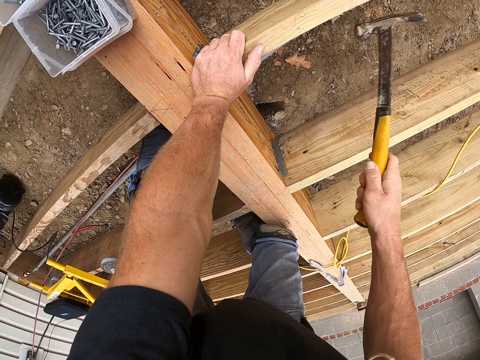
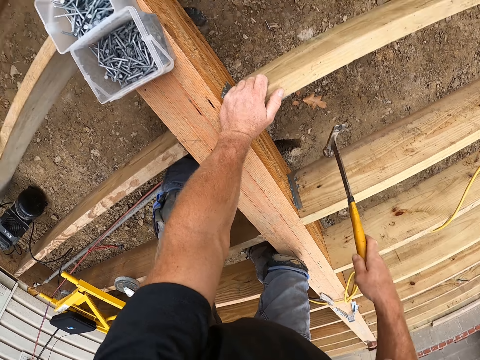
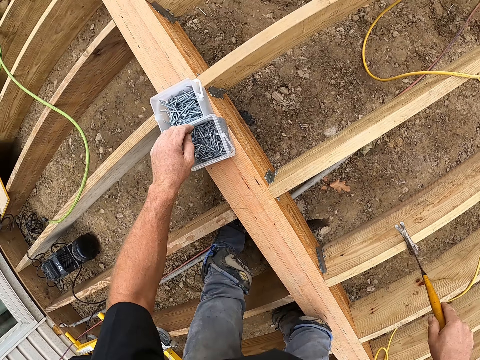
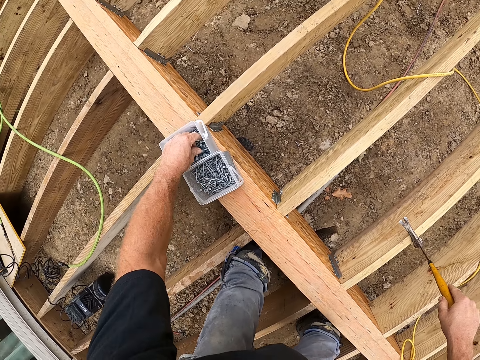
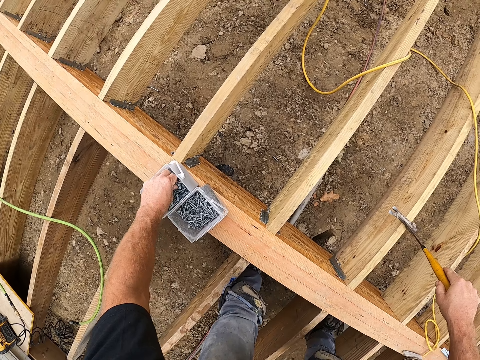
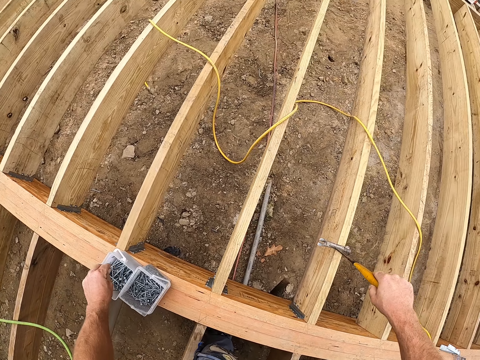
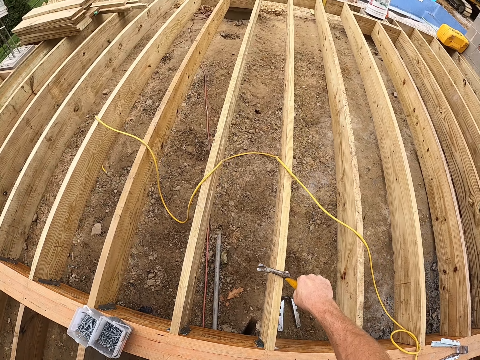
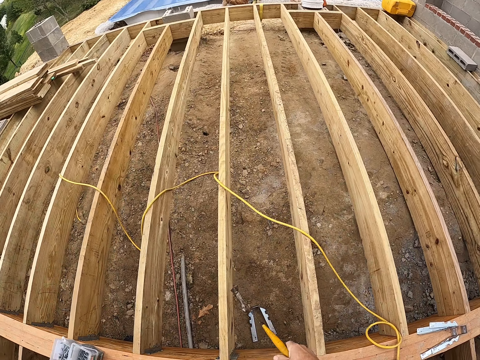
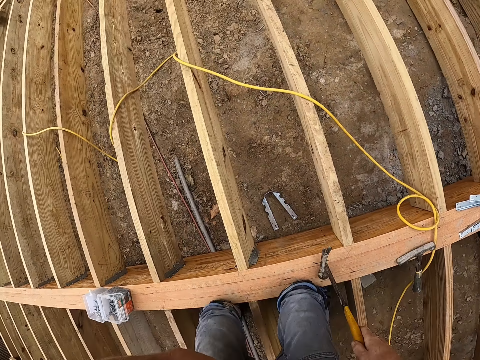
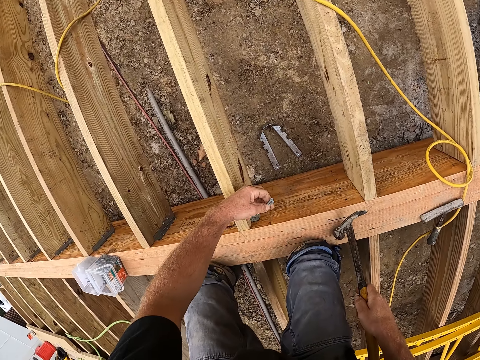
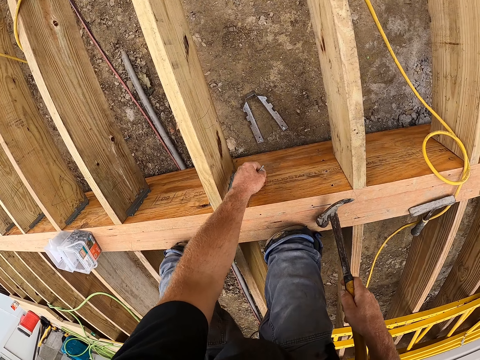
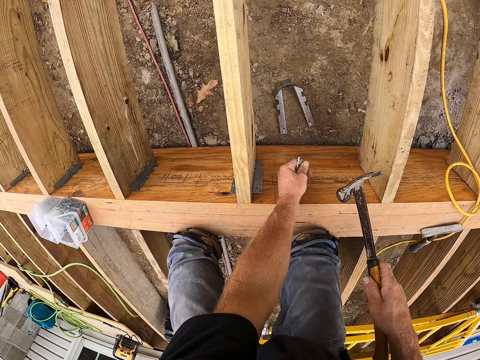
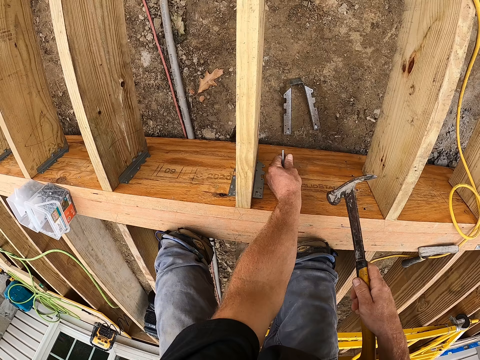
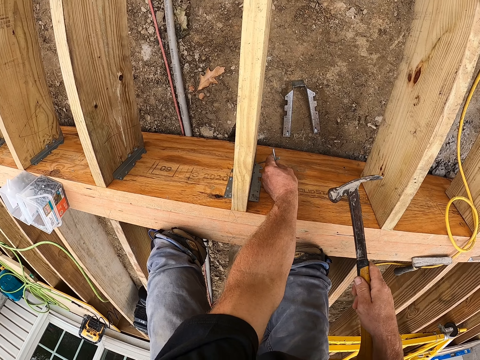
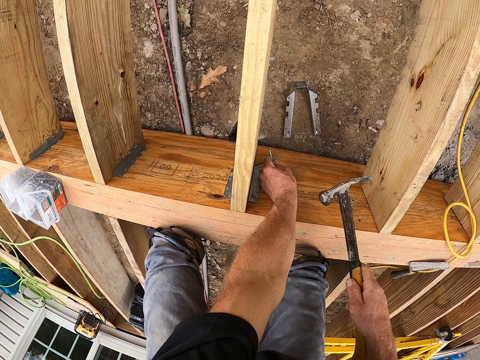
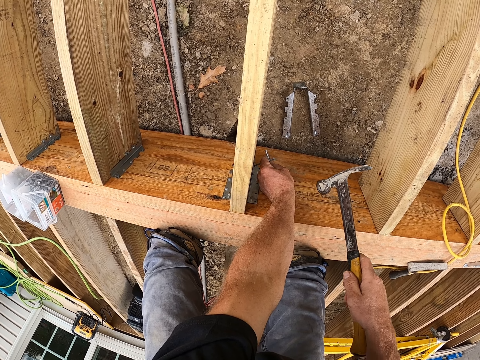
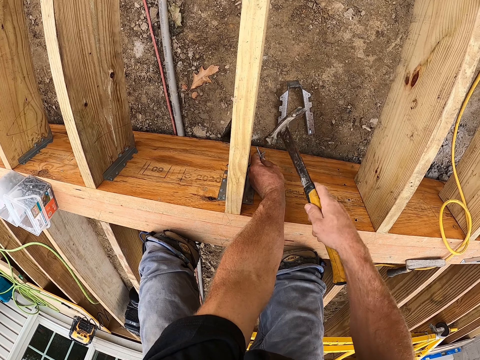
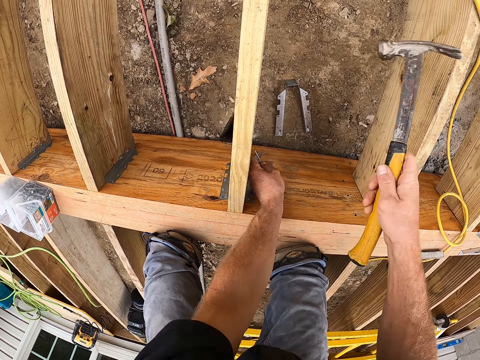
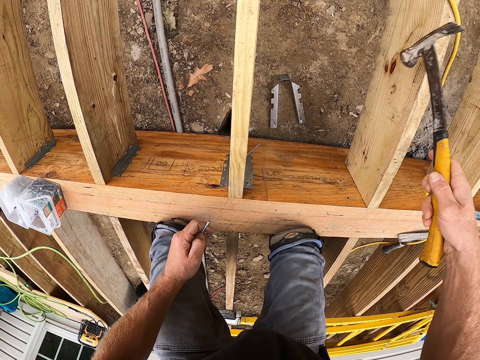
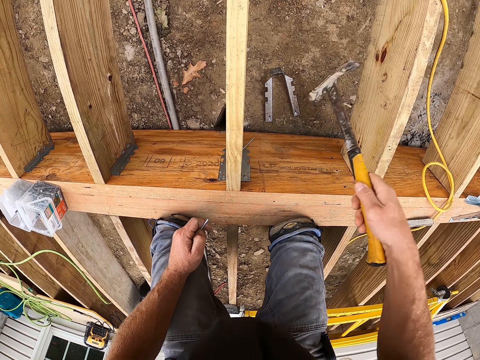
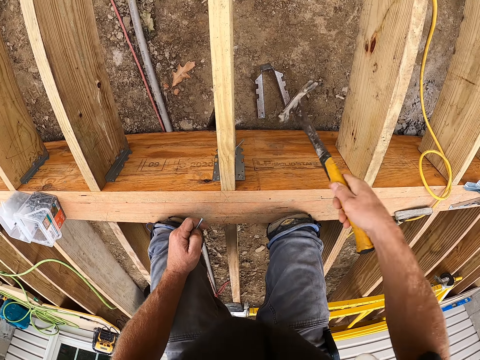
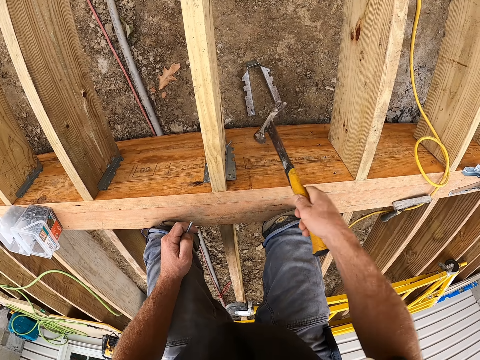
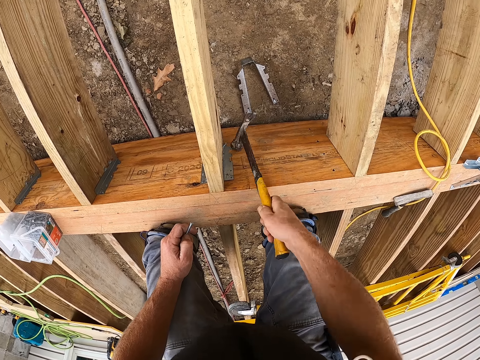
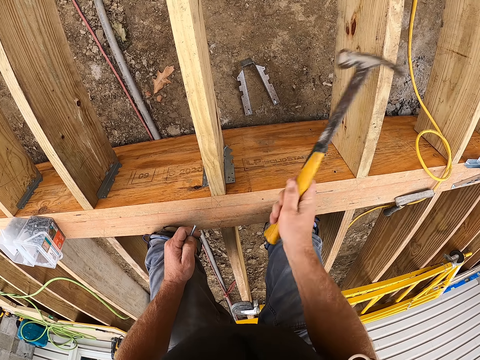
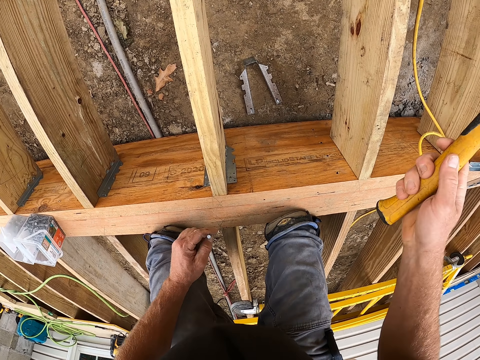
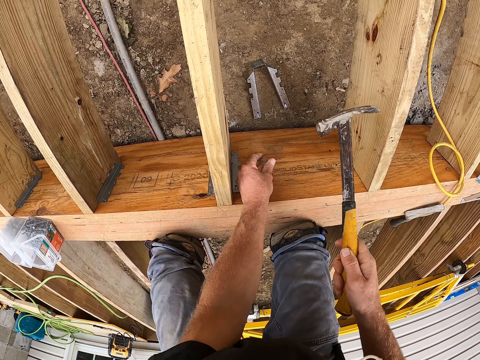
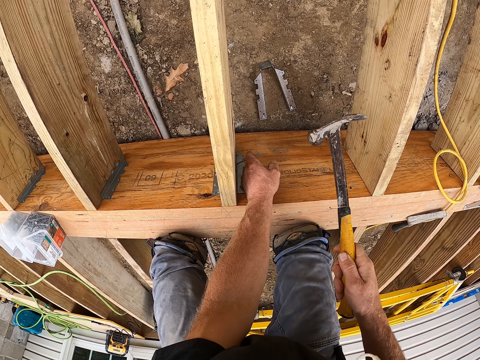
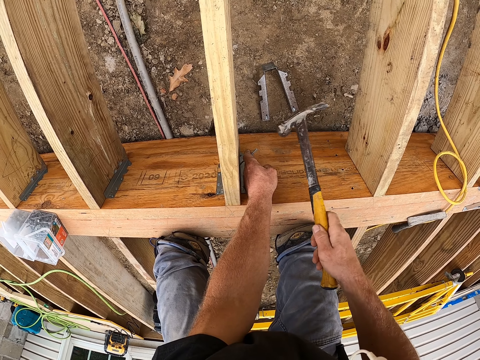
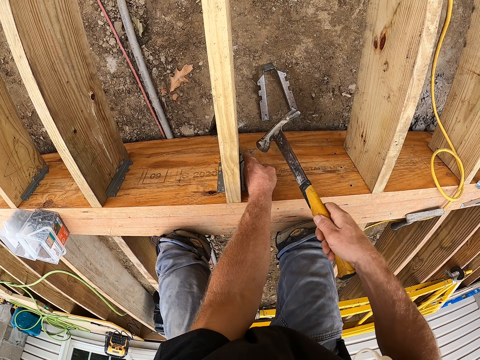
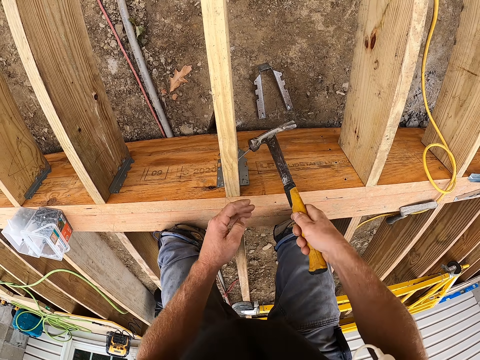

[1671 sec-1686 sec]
The camera wearer picks the steel nails from the container. They hit the steel nails with the hammer.

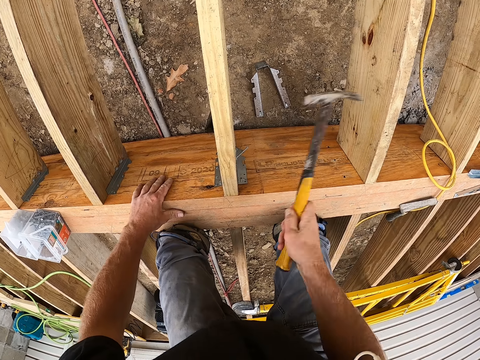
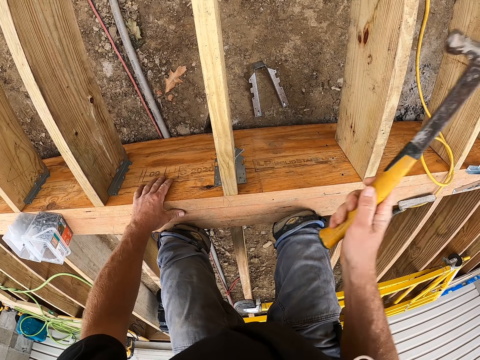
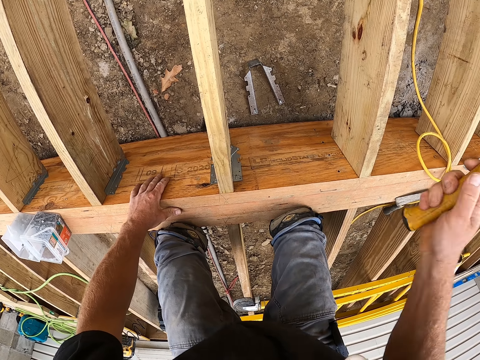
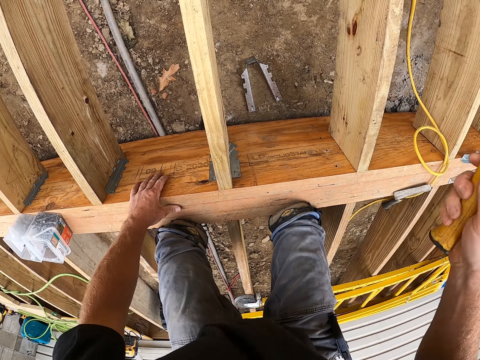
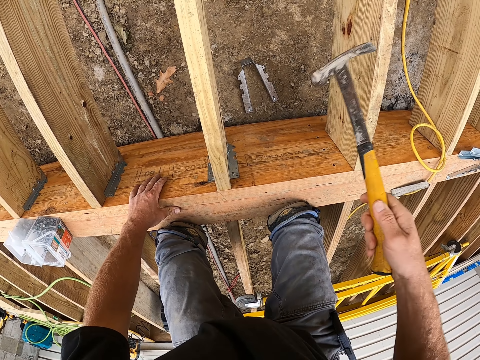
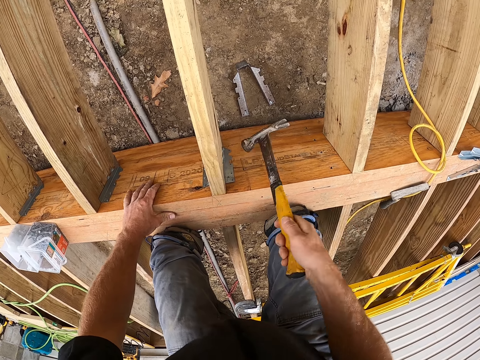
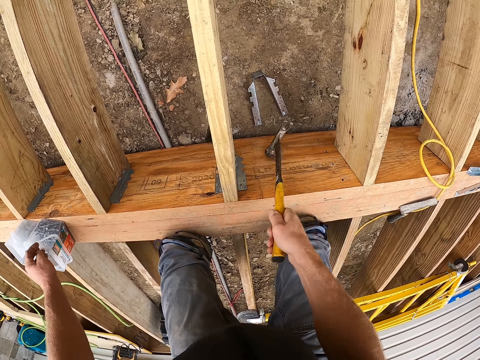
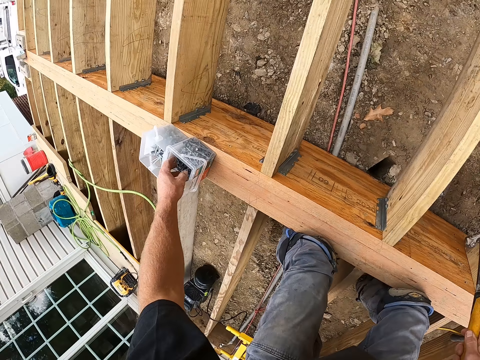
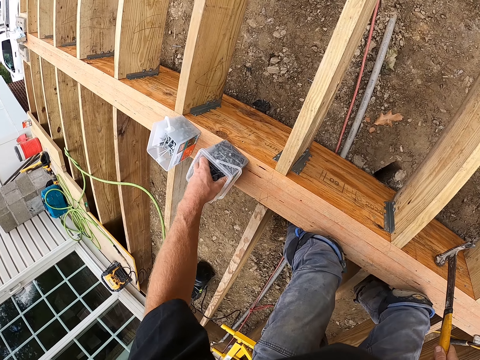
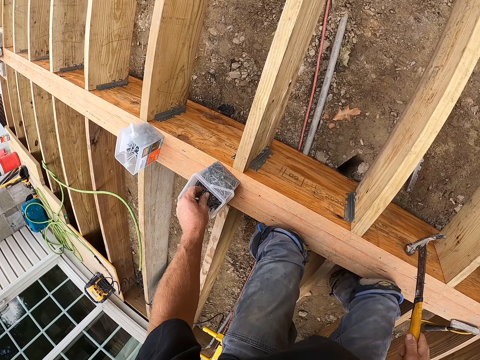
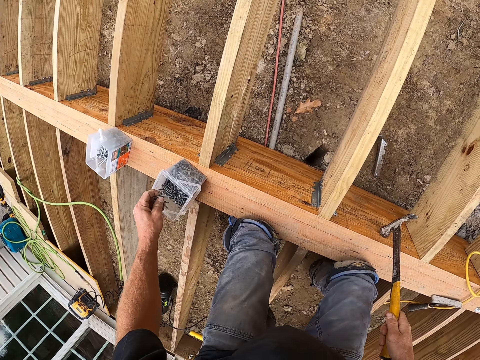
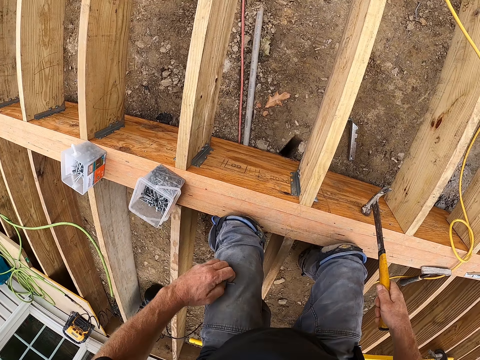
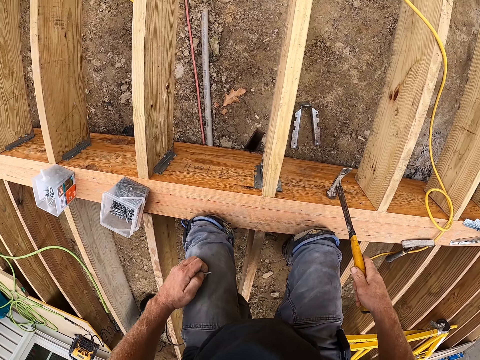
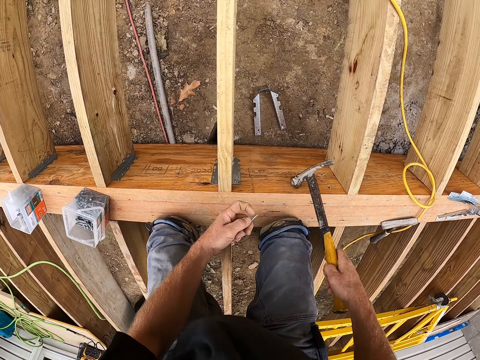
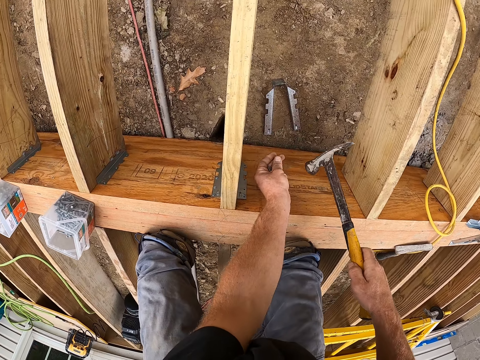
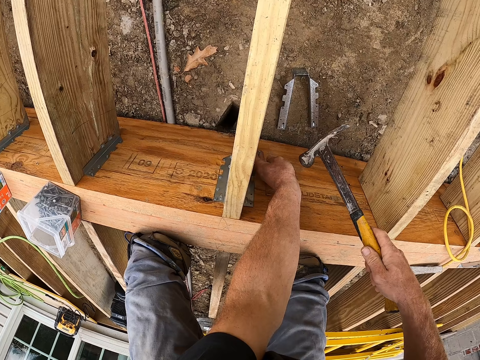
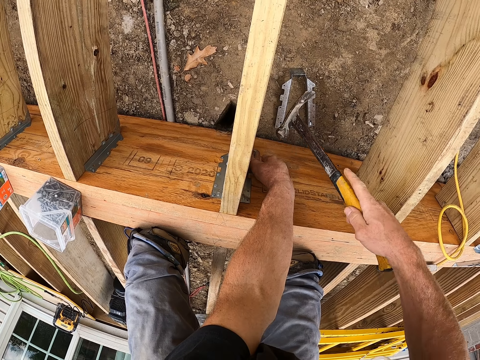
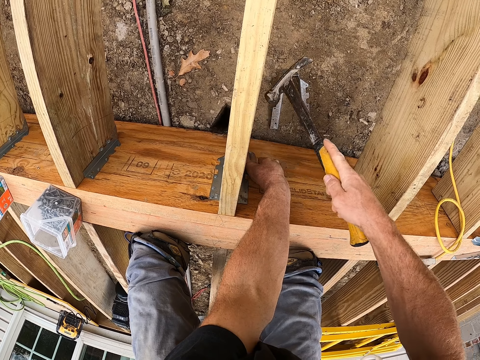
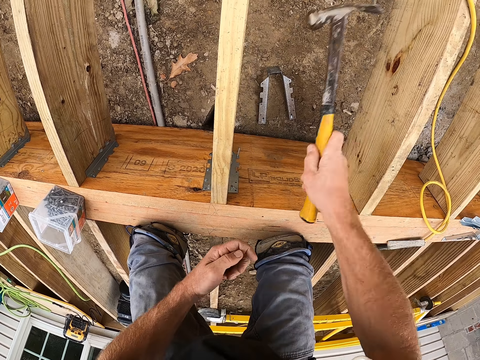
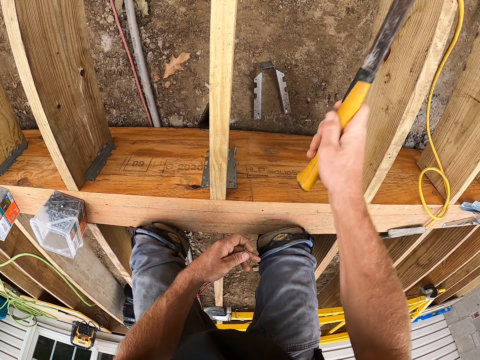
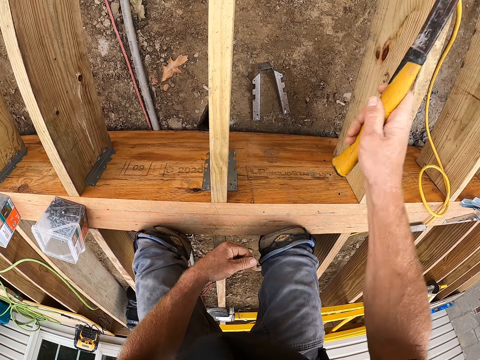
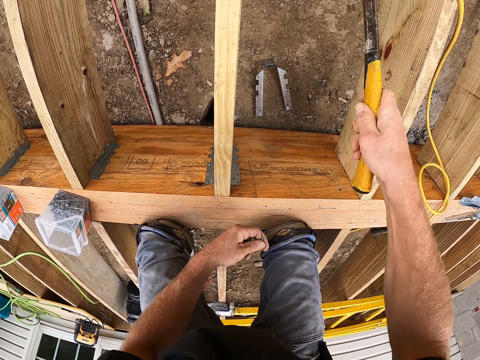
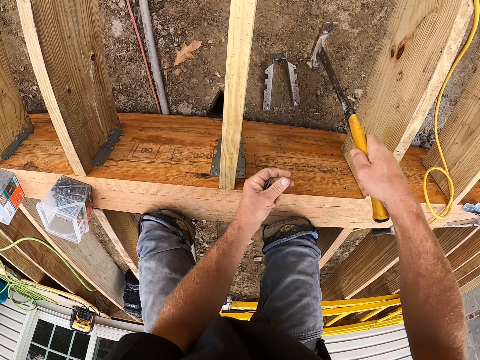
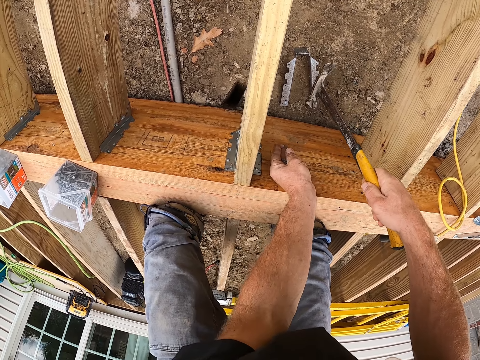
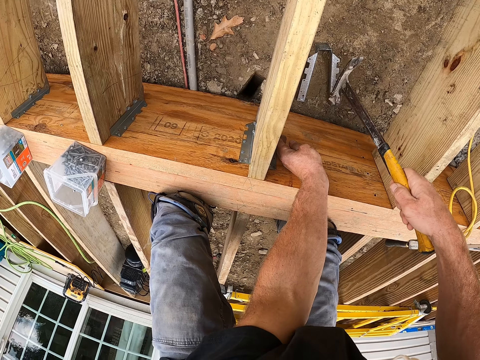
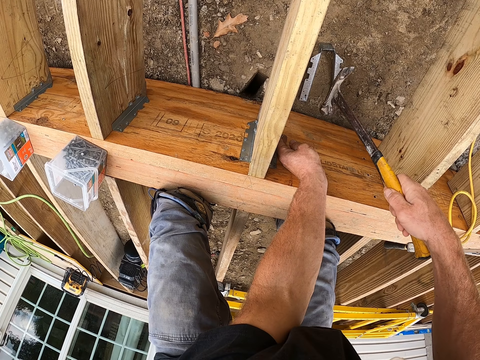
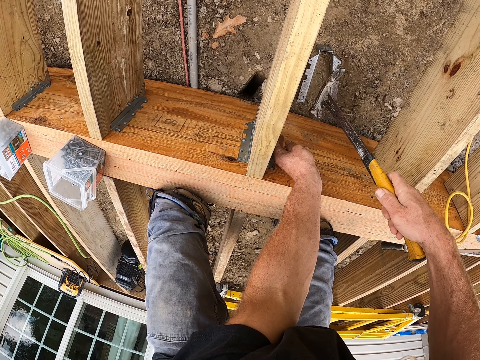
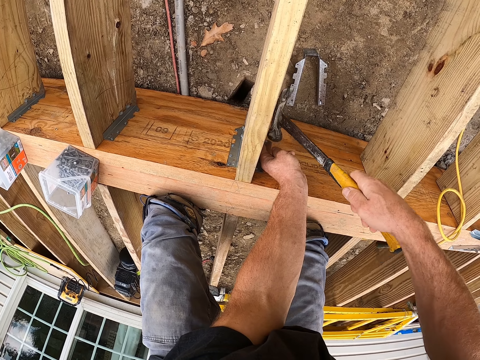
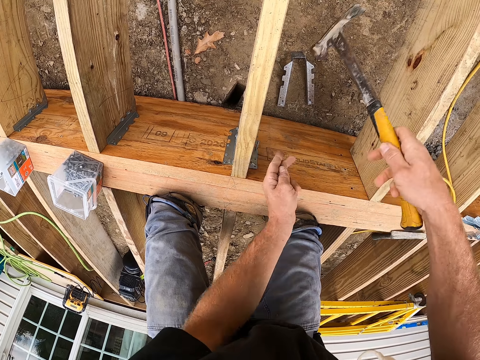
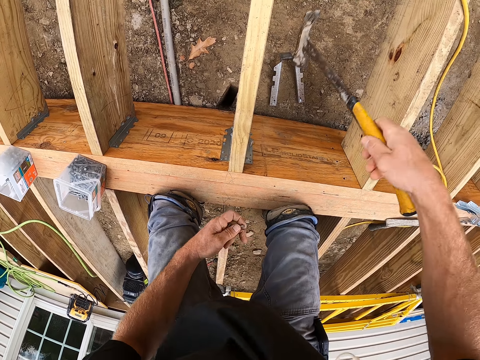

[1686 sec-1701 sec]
The camera wearer picks the steel nails from the container. They hit the steel nails with the hammer.
